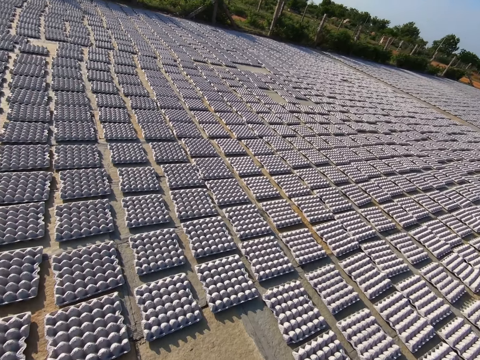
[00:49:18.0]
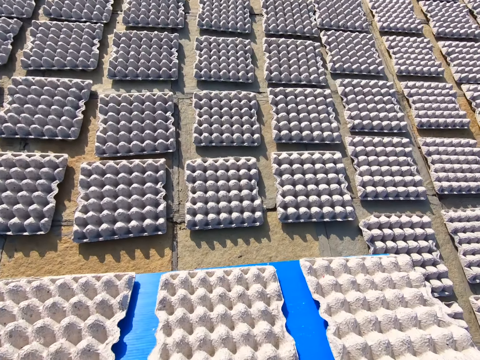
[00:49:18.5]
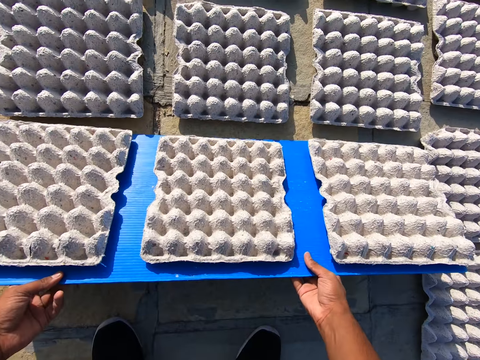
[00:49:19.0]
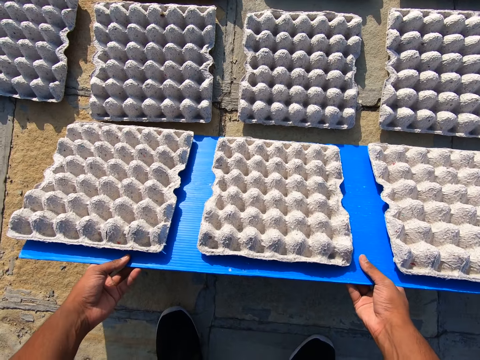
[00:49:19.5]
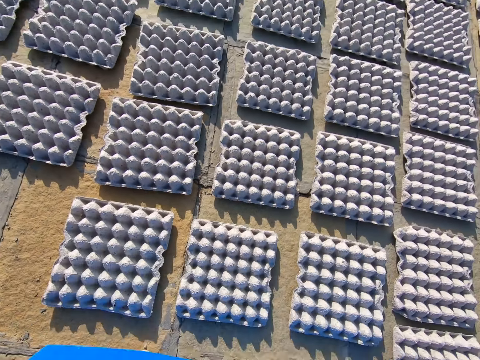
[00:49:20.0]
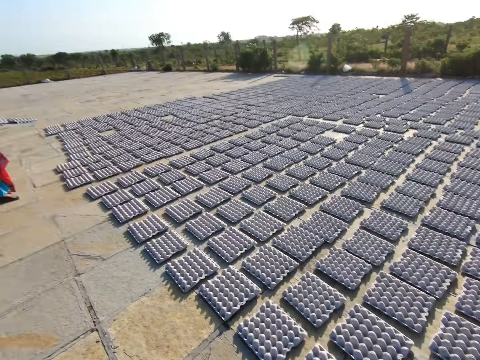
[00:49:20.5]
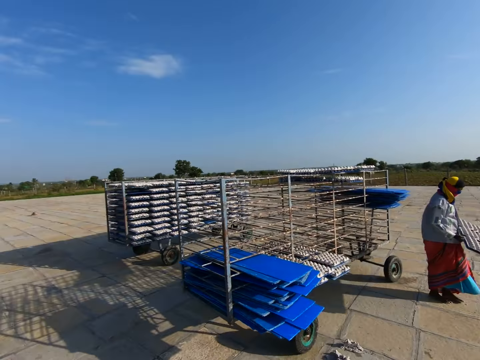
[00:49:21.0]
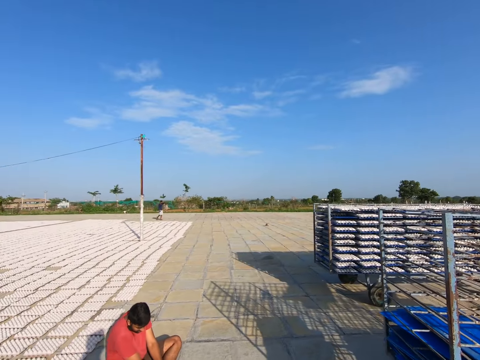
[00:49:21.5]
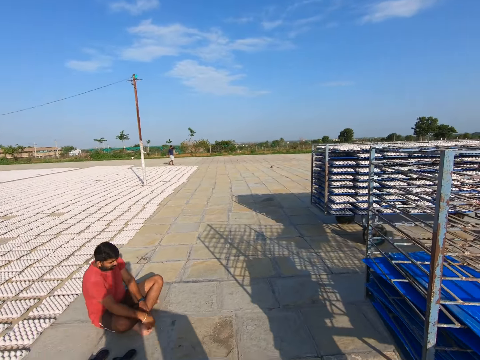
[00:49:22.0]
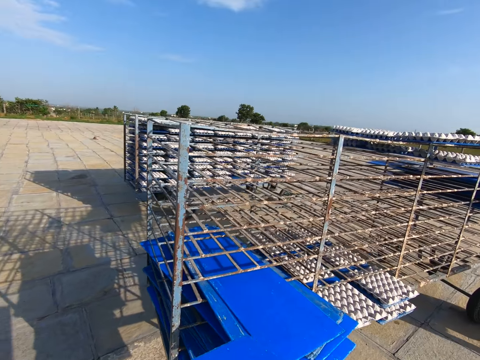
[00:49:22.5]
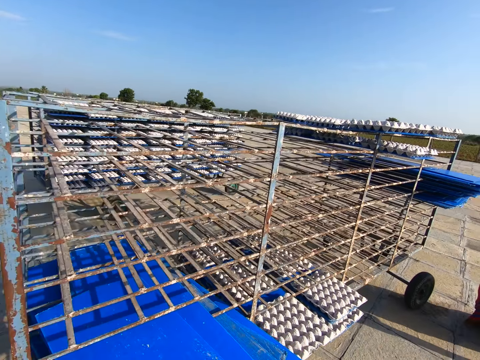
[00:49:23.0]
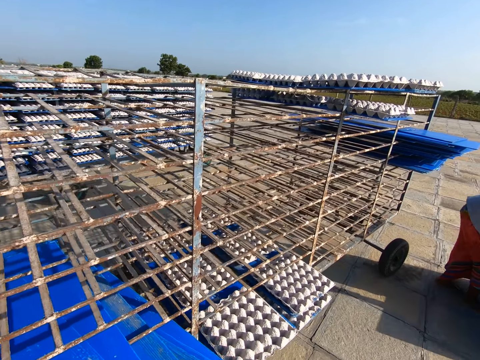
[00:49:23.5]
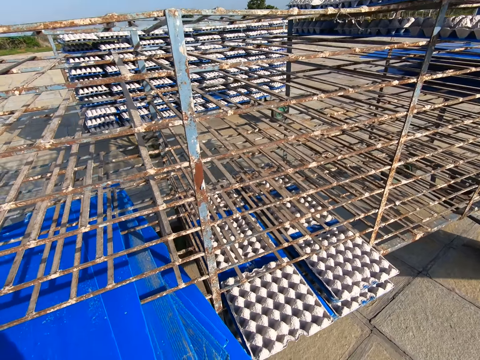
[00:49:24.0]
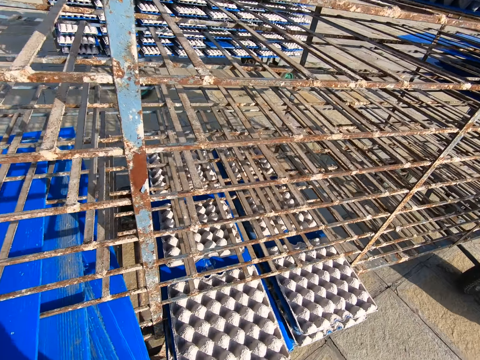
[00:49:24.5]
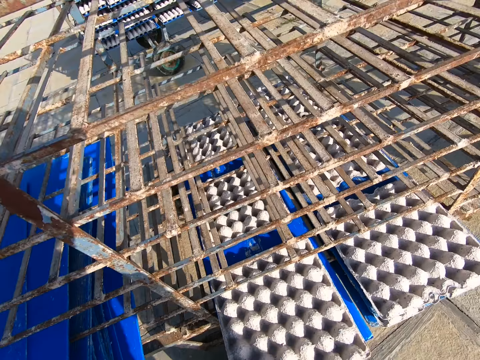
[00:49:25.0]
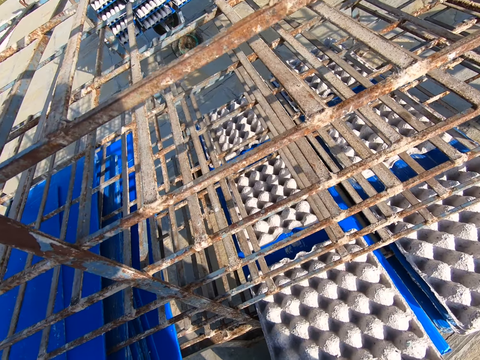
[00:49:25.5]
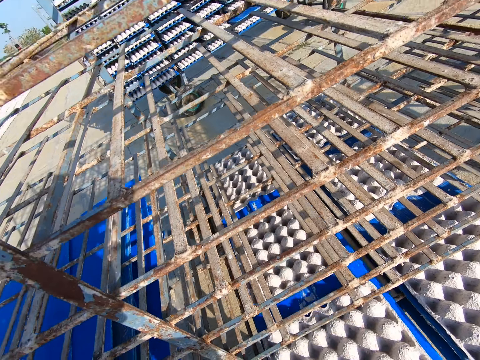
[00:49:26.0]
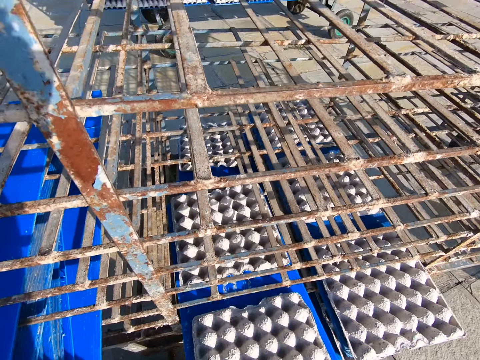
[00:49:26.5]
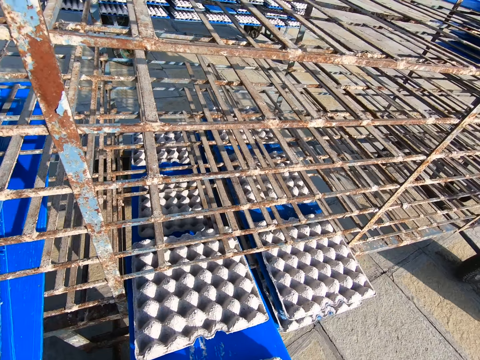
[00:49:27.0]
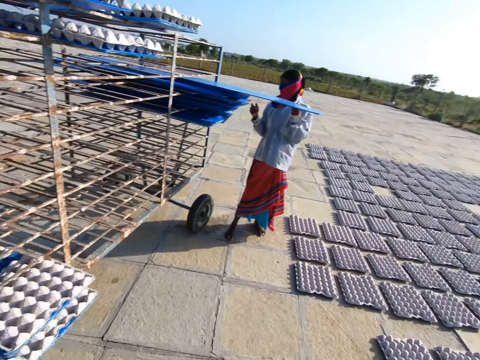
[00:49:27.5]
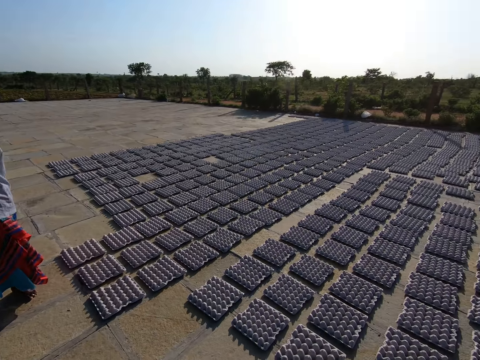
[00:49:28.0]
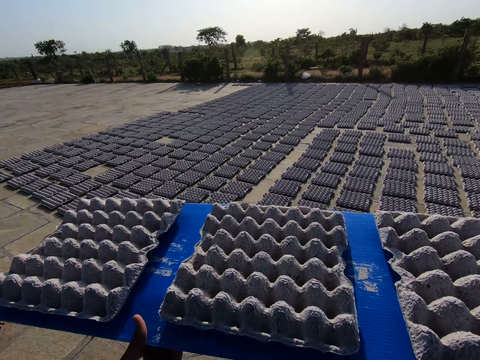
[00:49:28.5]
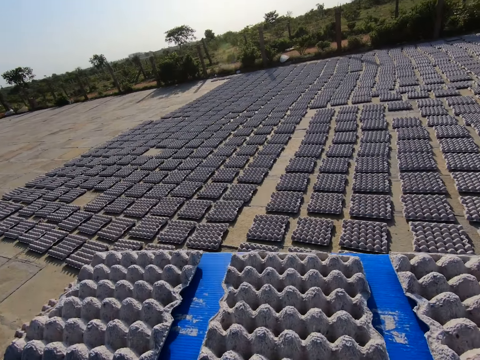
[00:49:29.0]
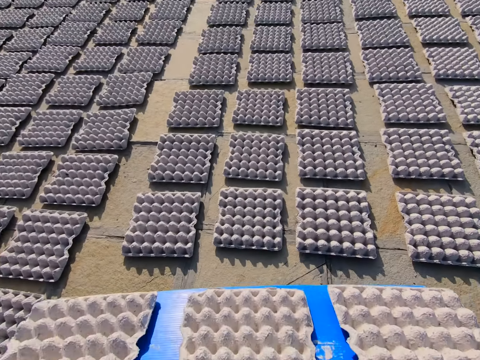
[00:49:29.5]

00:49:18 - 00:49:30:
The camera wearer rests the tray in both hands on the ground. They drop crates from the tray in both hands to the ground. A woman holds a tray with both hands. The camera wearer walks towards the rack in the field. They drop the plastic tray. They pick a plastic tray from the rack with both hands. The woman pushes a tray into the rack with her left hand. The camera wearer walks in the field.

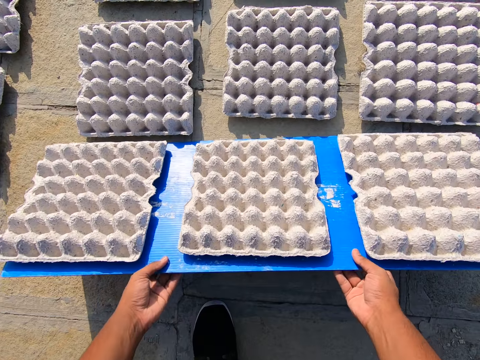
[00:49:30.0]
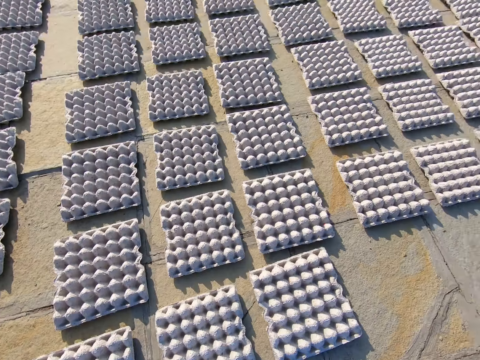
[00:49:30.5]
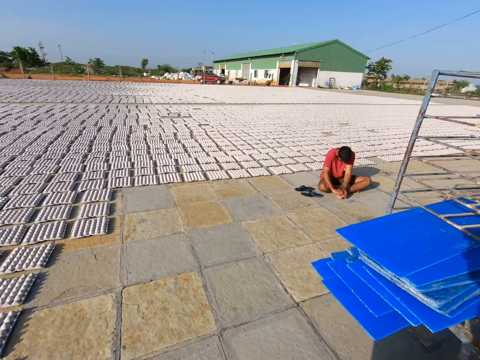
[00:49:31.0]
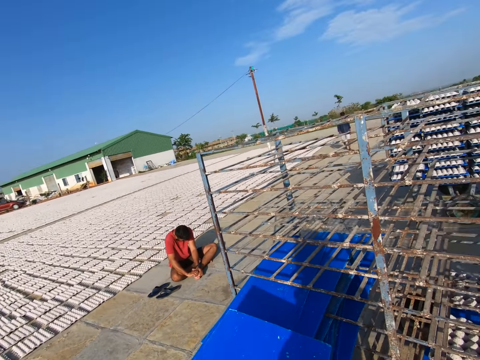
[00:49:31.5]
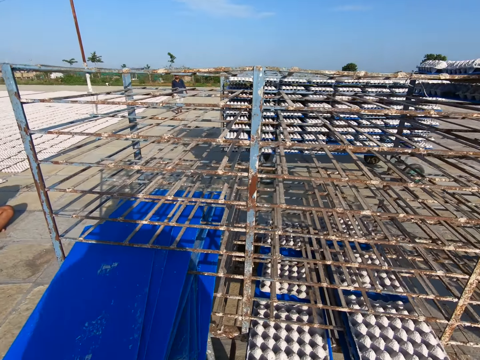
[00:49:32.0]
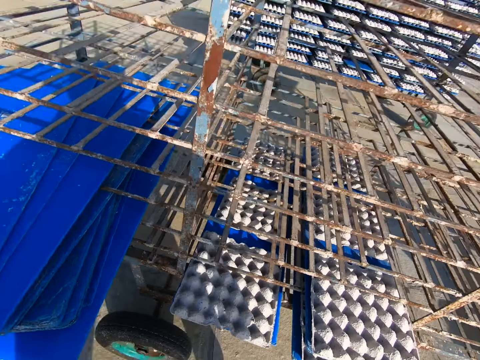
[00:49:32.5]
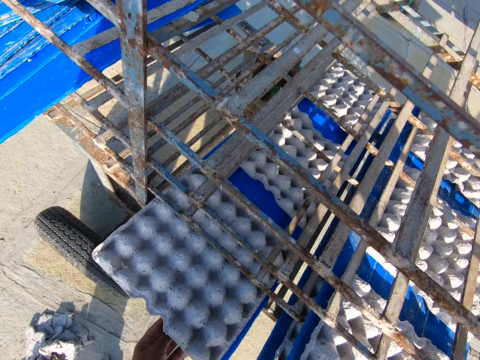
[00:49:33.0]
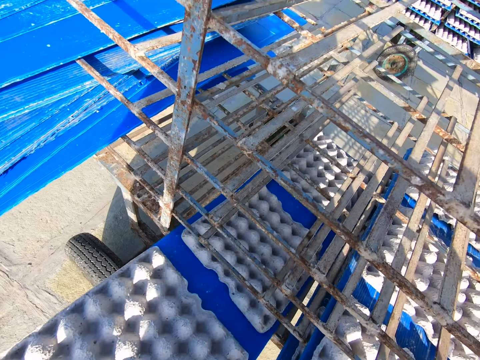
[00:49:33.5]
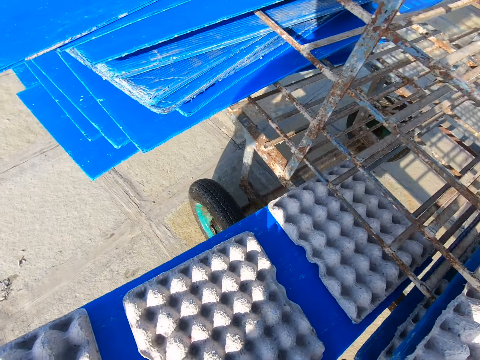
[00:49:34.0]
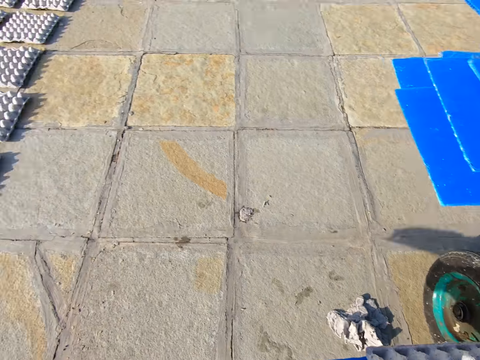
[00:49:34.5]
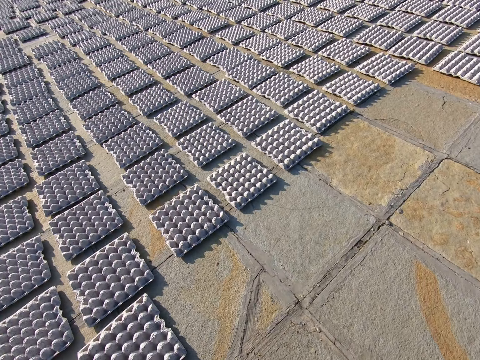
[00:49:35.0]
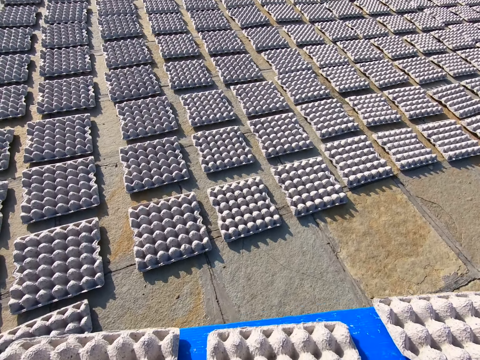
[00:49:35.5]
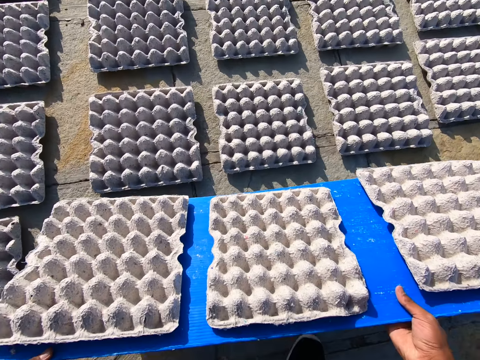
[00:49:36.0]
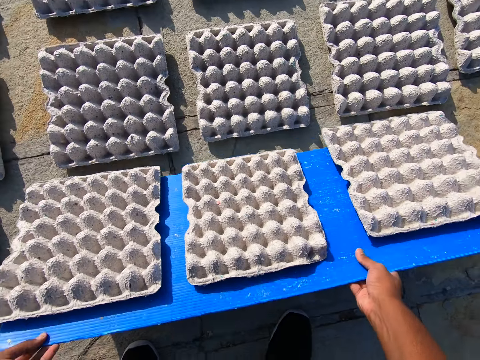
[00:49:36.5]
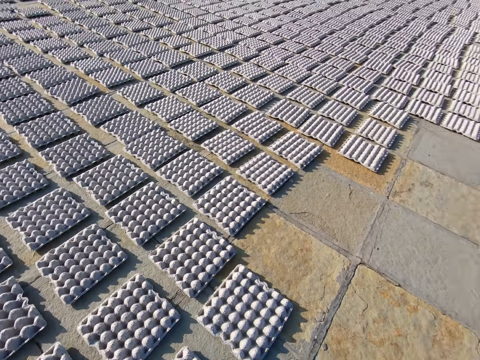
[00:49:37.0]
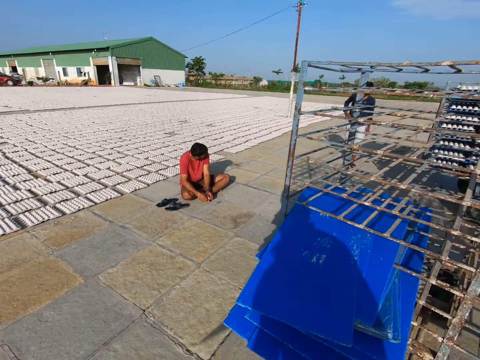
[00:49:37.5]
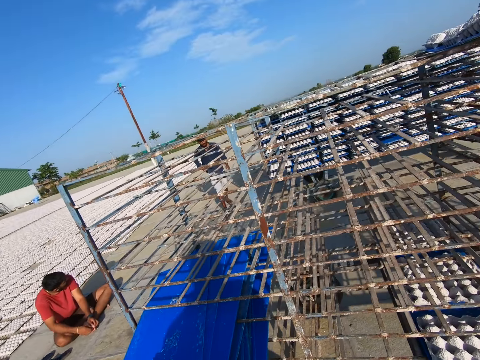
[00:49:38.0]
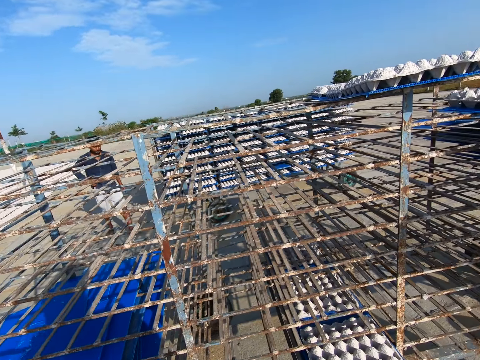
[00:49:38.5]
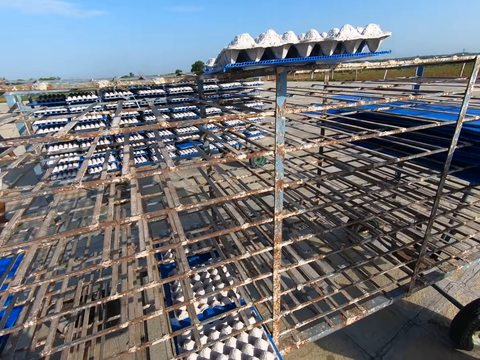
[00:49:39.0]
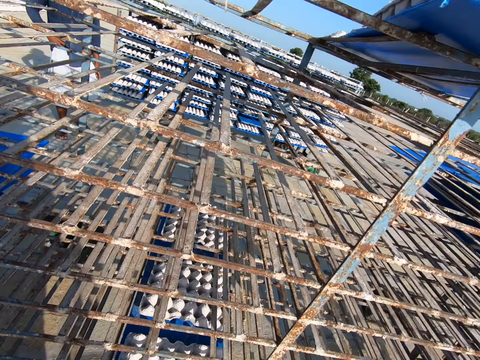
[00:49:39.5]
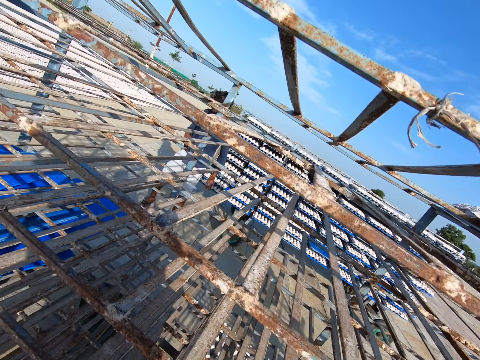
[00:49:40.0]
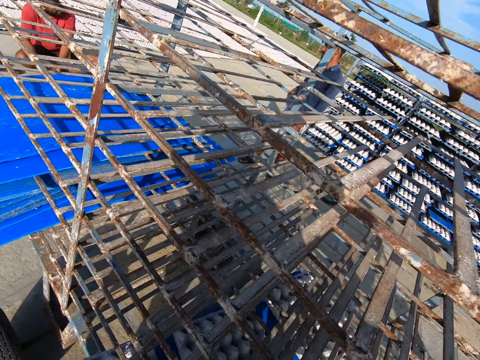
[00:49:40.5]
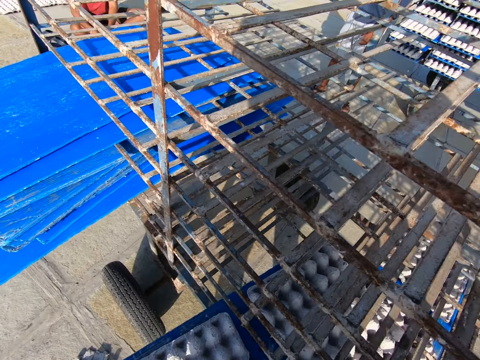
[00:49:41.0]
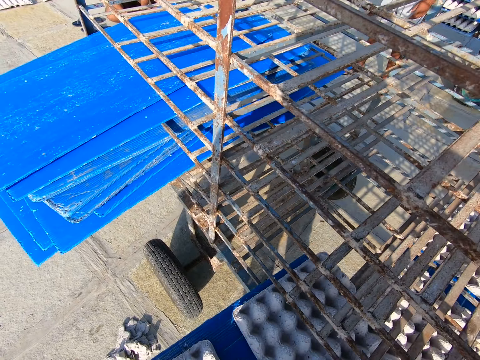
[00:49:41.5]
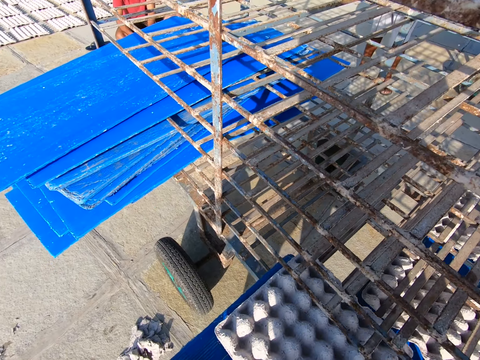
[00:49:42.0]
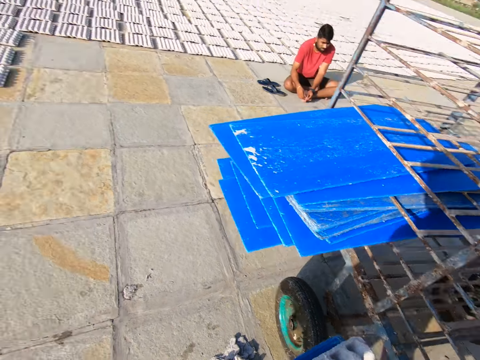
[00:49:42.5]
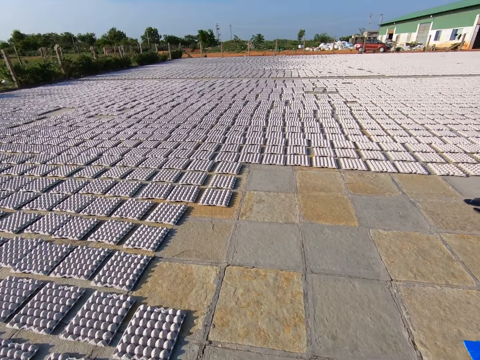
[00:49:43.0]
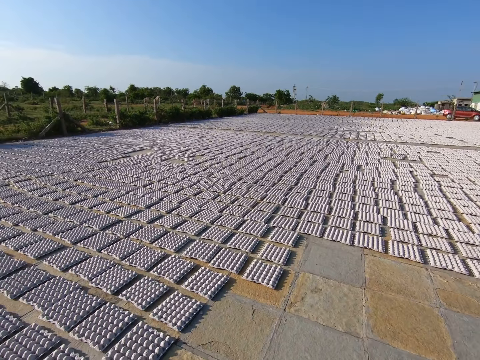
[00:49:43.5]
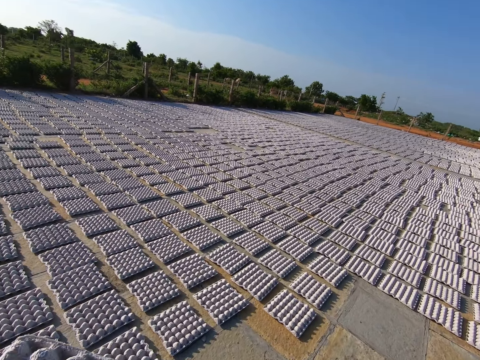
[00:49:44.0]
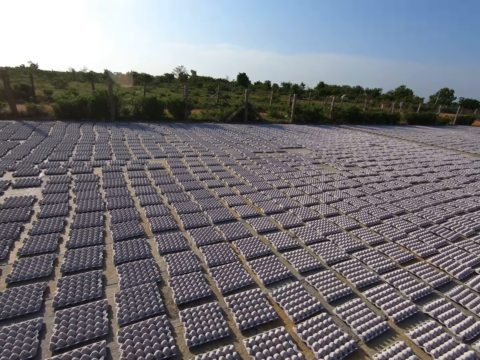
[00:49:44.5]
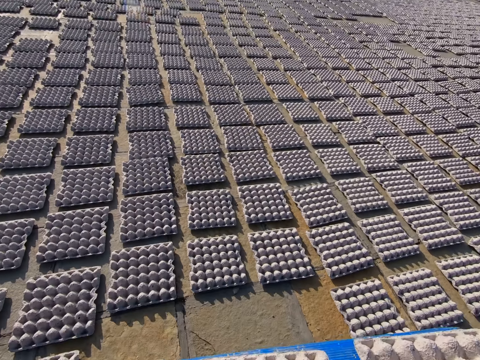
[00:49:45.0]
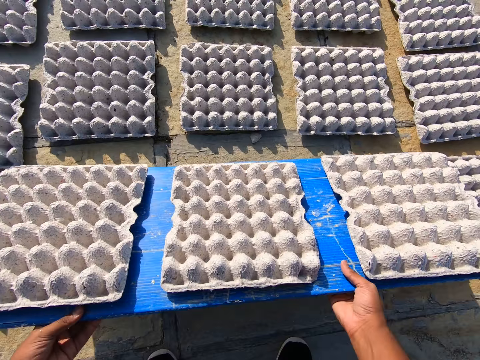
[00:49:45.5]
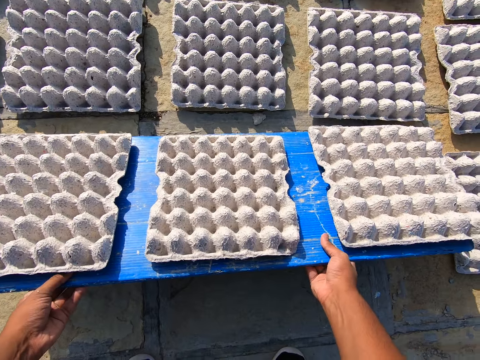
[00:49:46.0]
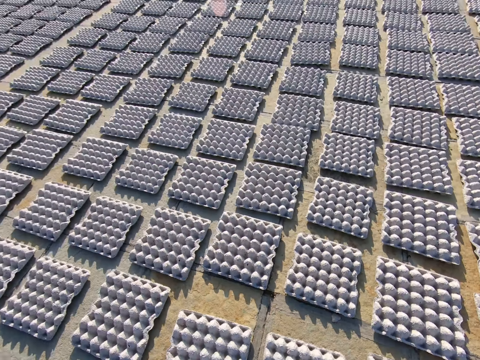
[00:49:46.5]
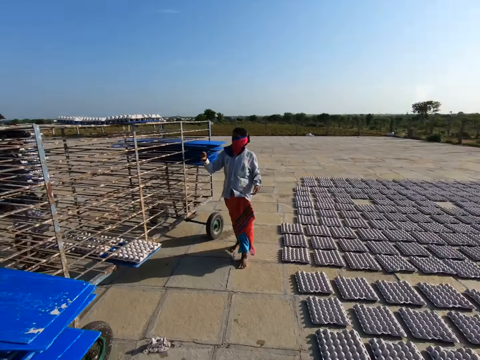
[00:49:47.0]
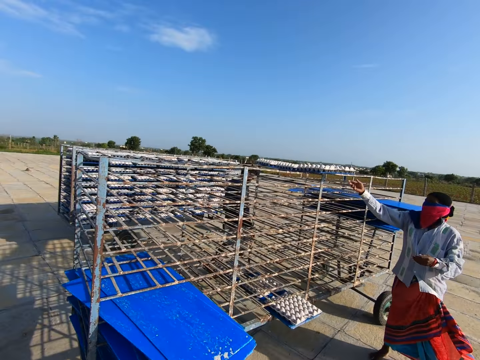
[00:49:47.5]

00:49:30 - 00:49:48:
The camera wearer rests the tray in both hands on the ground. They drop crates from the tray in both hands to the ground. They walk in the field. They place the tray in the rack with both hands. They pick a plastic tray from the rack with both hands. They walk in the field. They rest the tray in both hands on the ground. They drop crates from the tray in both hands to the ground. They walk in the field. A man interacts with another man. A woman picks a tray from the rack with both hands. The camera wearer drops the plastic tray. They pick a plastic tray from the rack with both hands. They walk in the field. They drop egg trays on the floor from the pvc sheet with both hands.
